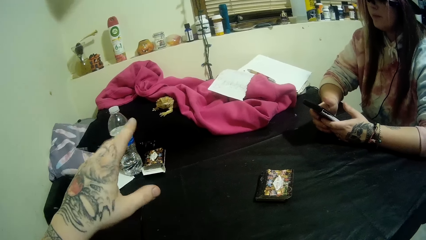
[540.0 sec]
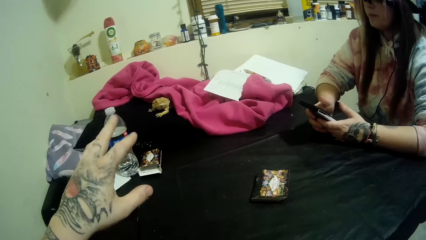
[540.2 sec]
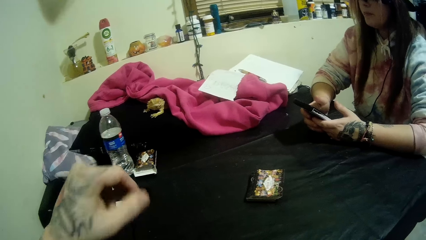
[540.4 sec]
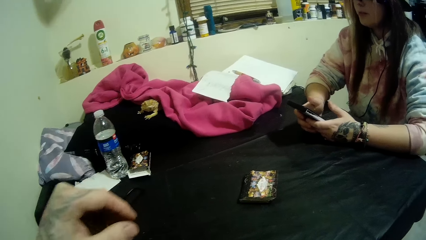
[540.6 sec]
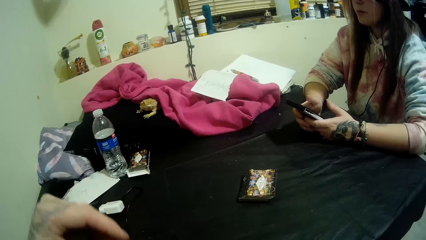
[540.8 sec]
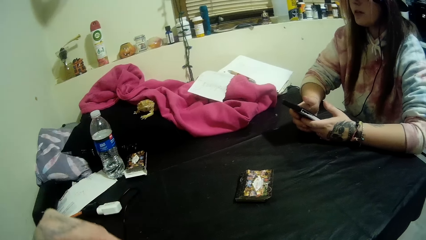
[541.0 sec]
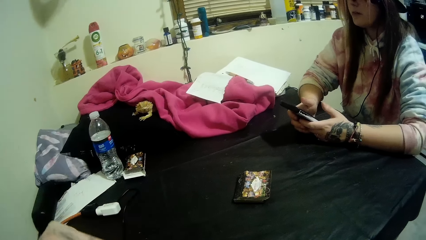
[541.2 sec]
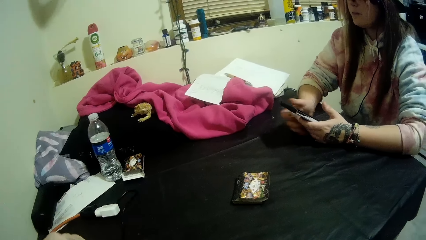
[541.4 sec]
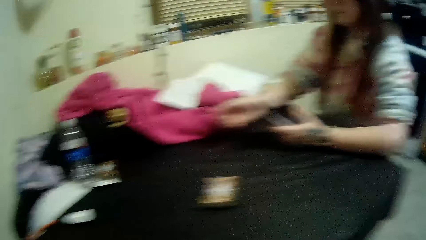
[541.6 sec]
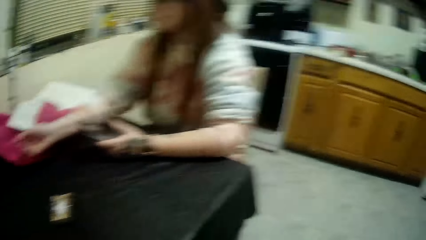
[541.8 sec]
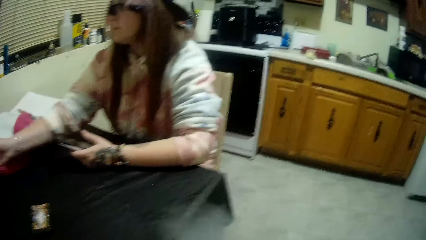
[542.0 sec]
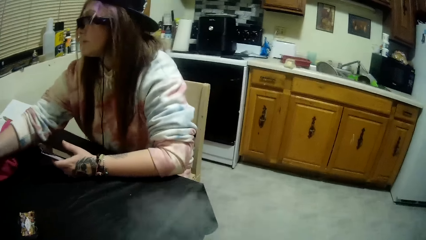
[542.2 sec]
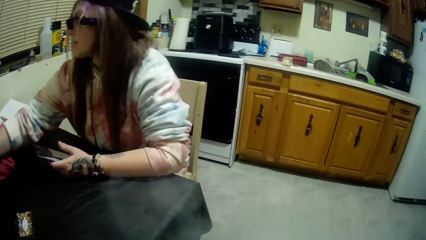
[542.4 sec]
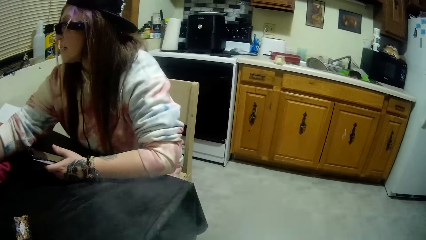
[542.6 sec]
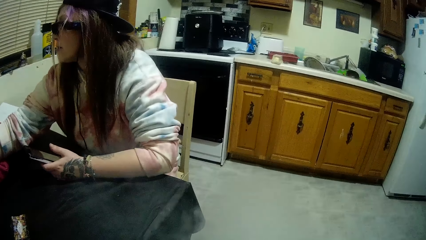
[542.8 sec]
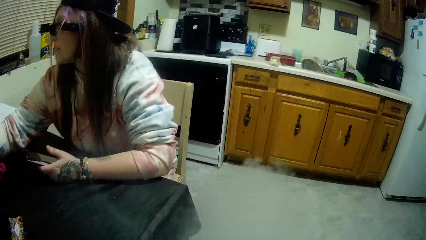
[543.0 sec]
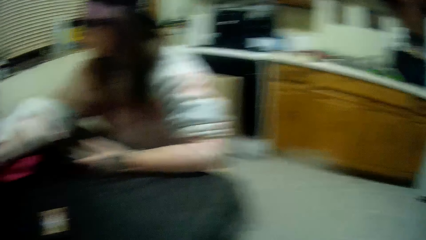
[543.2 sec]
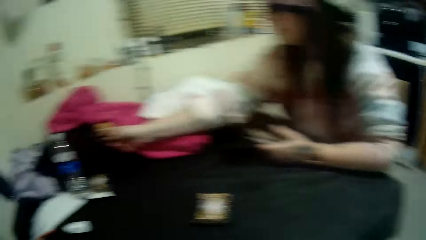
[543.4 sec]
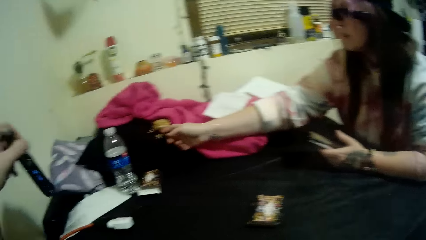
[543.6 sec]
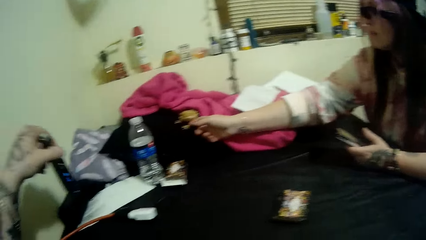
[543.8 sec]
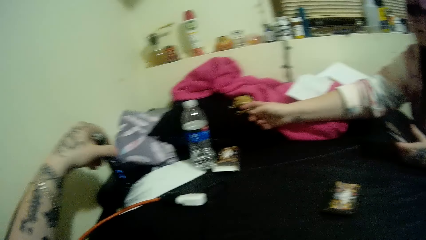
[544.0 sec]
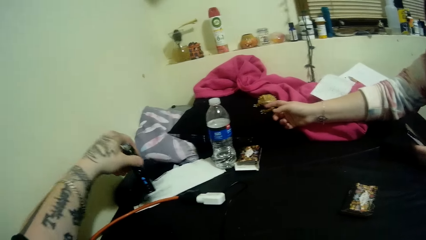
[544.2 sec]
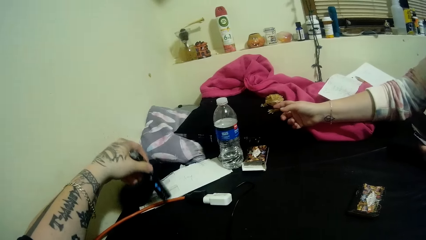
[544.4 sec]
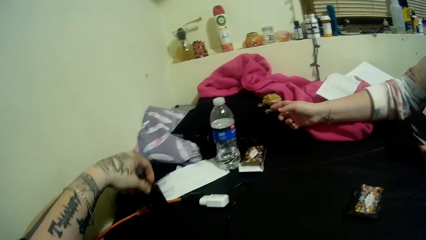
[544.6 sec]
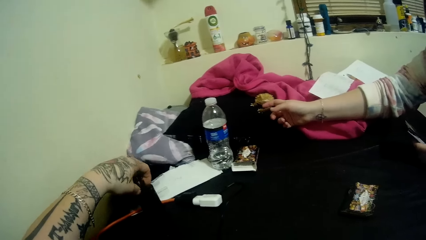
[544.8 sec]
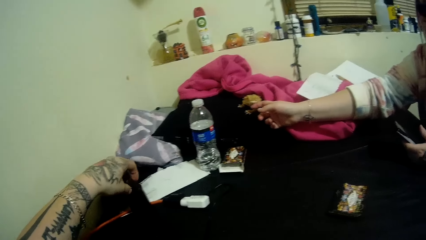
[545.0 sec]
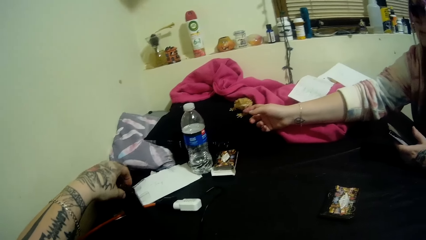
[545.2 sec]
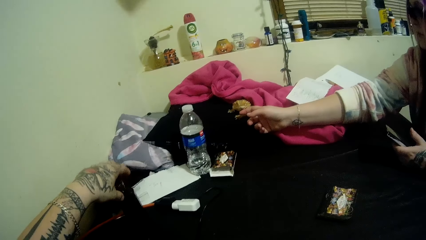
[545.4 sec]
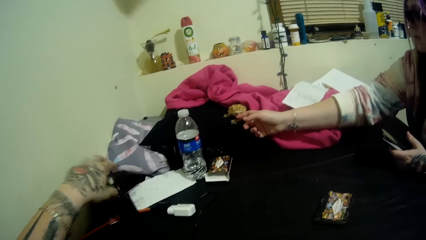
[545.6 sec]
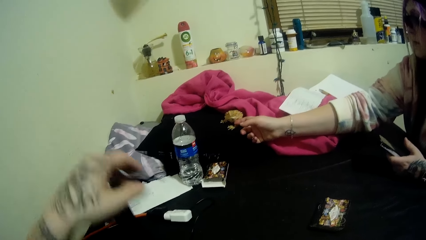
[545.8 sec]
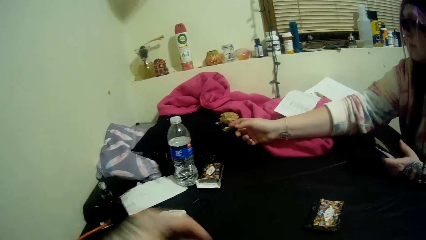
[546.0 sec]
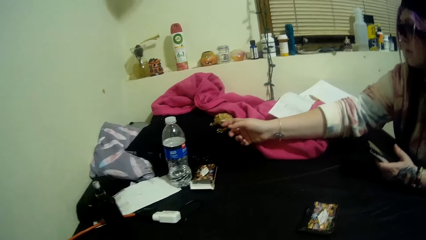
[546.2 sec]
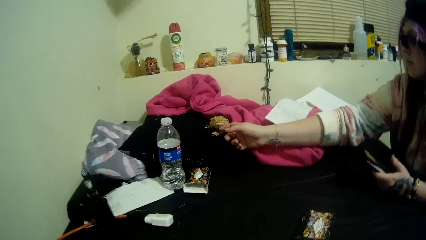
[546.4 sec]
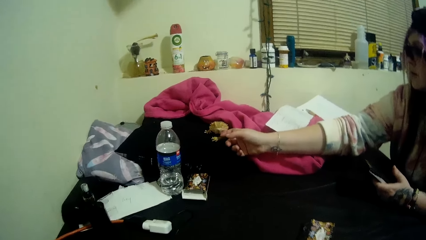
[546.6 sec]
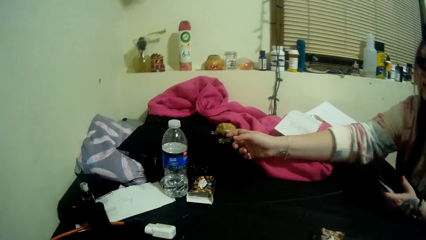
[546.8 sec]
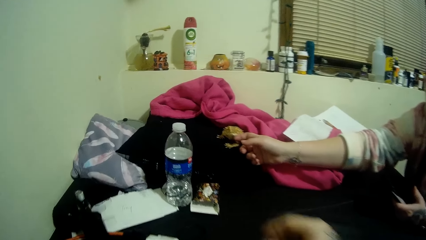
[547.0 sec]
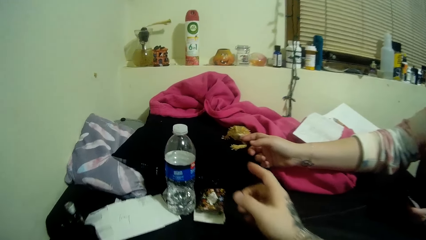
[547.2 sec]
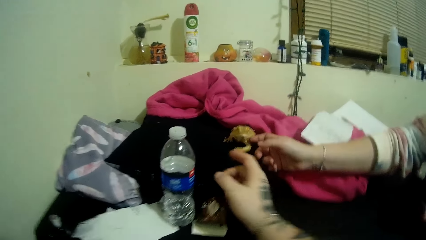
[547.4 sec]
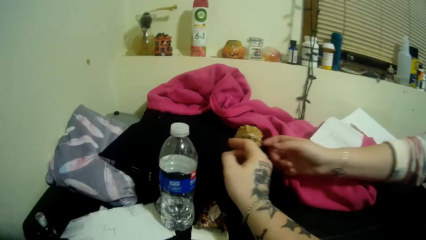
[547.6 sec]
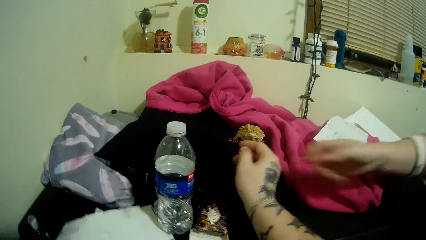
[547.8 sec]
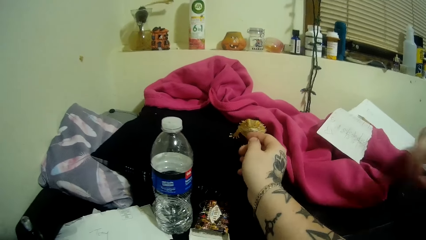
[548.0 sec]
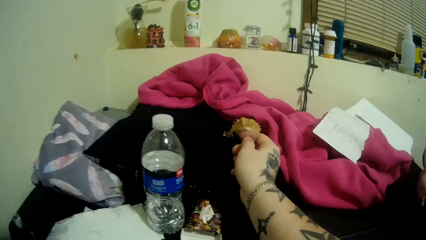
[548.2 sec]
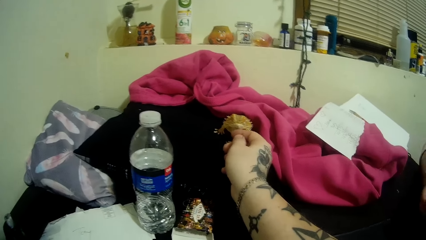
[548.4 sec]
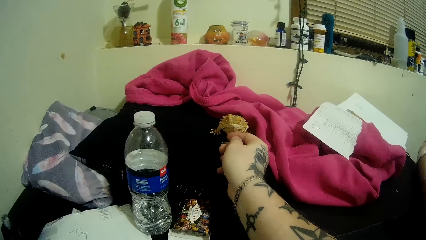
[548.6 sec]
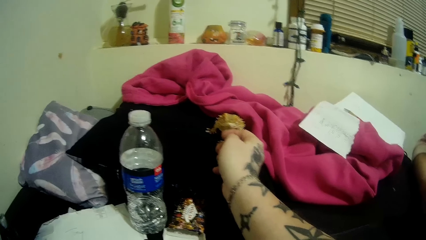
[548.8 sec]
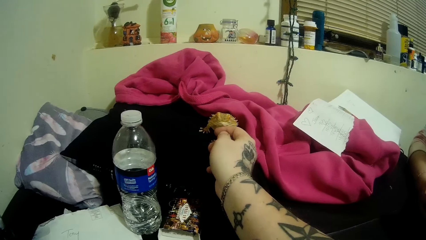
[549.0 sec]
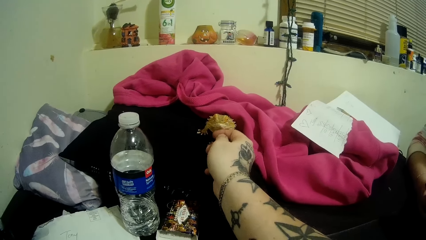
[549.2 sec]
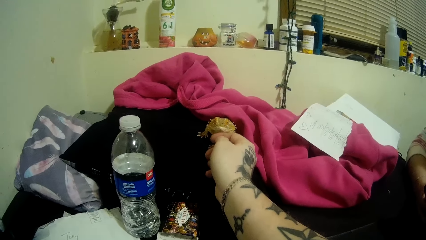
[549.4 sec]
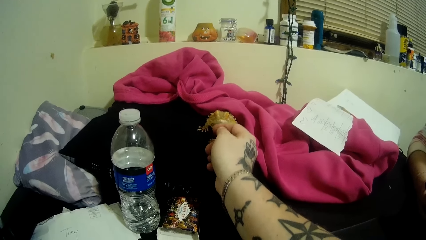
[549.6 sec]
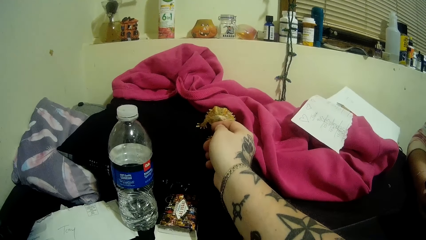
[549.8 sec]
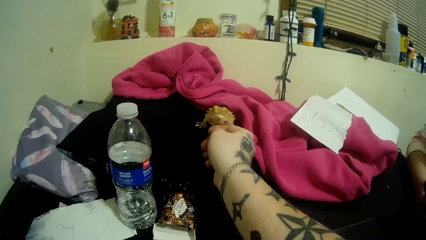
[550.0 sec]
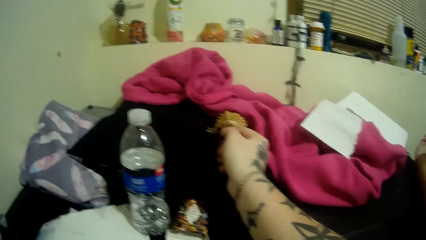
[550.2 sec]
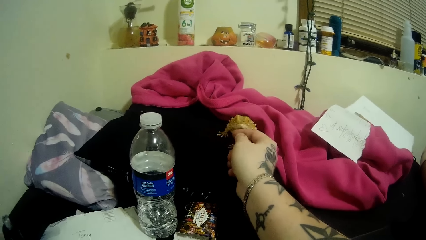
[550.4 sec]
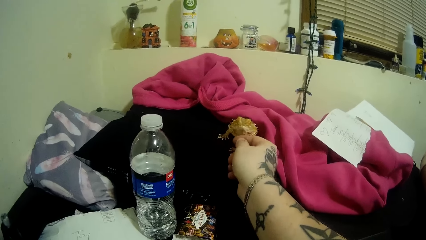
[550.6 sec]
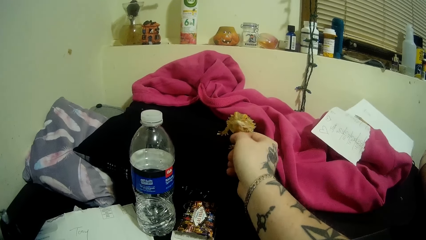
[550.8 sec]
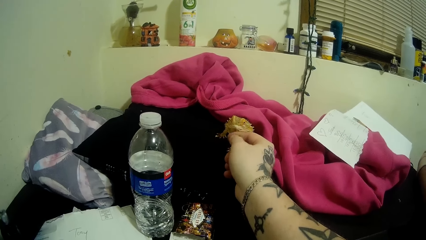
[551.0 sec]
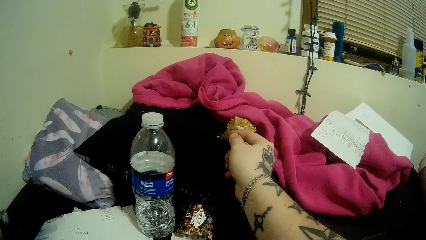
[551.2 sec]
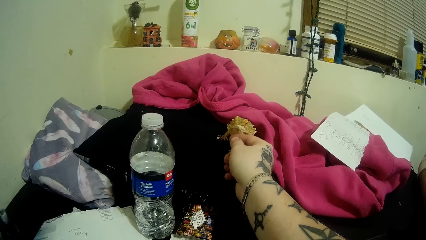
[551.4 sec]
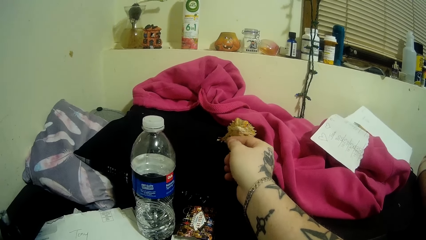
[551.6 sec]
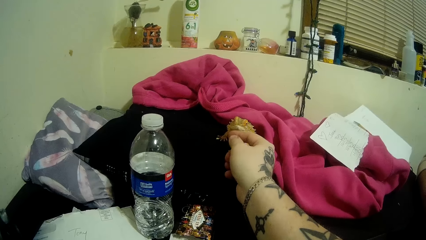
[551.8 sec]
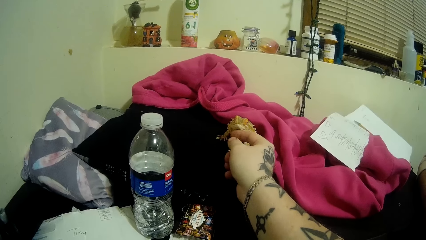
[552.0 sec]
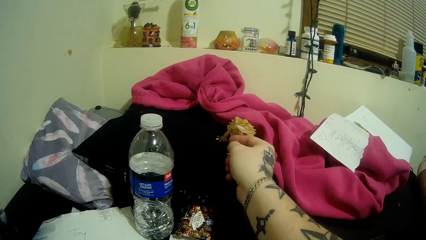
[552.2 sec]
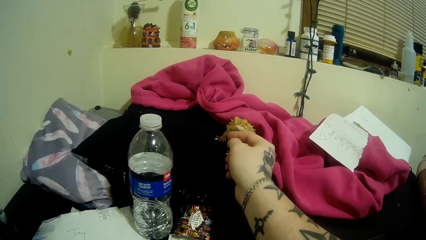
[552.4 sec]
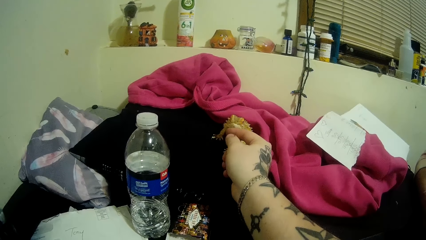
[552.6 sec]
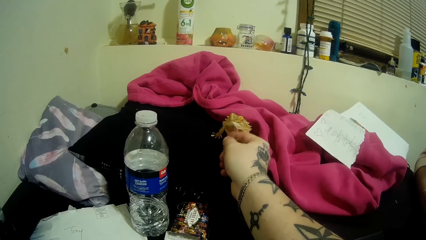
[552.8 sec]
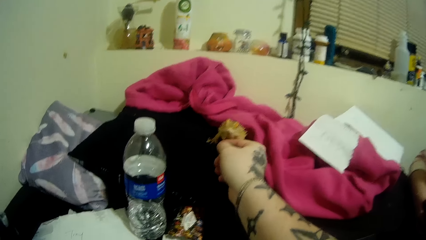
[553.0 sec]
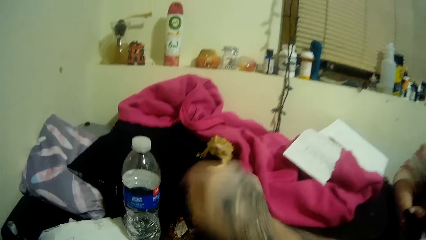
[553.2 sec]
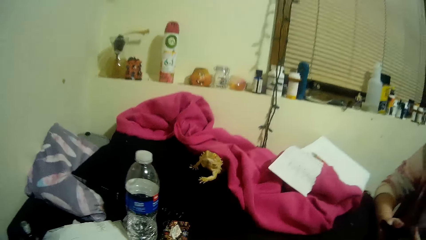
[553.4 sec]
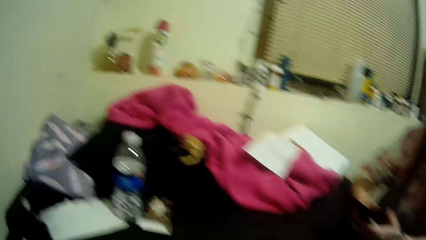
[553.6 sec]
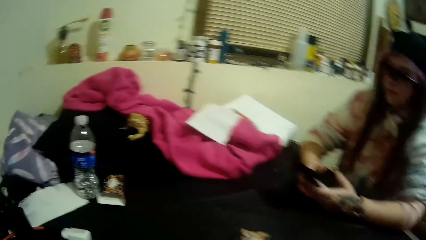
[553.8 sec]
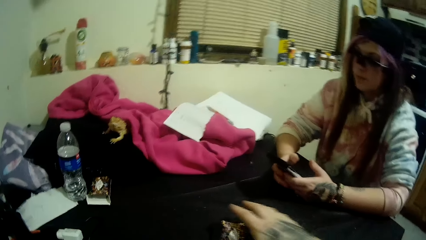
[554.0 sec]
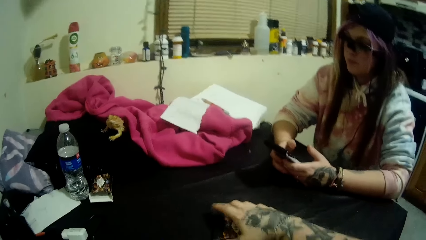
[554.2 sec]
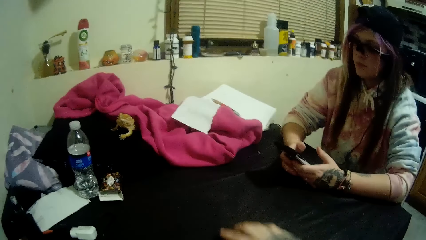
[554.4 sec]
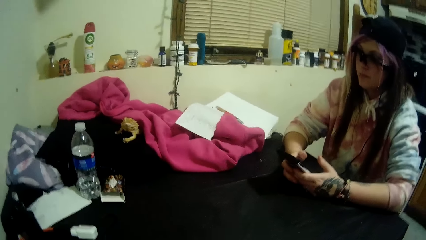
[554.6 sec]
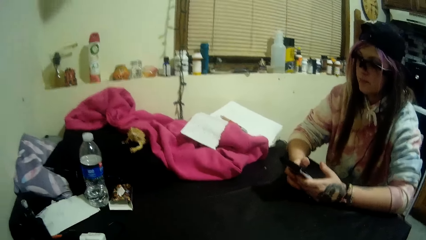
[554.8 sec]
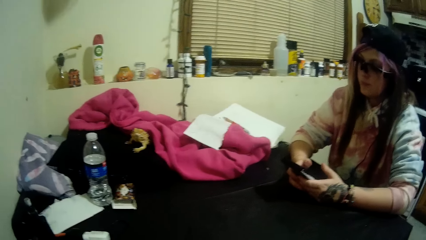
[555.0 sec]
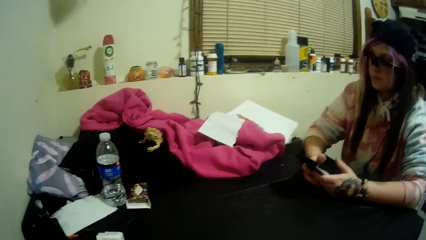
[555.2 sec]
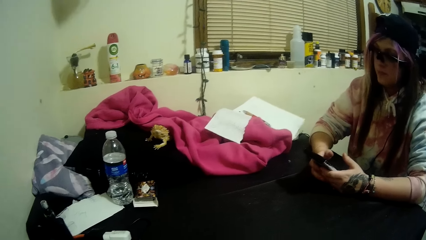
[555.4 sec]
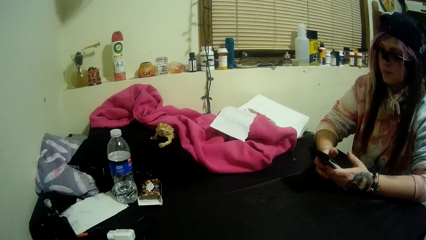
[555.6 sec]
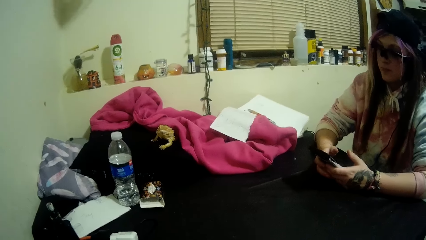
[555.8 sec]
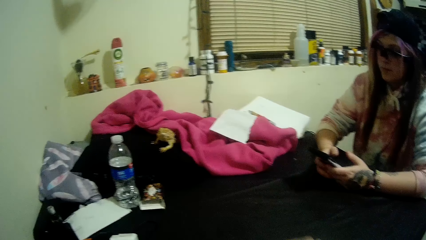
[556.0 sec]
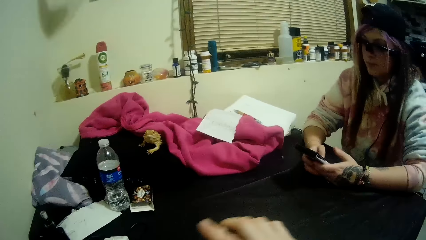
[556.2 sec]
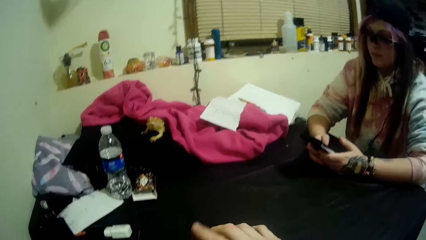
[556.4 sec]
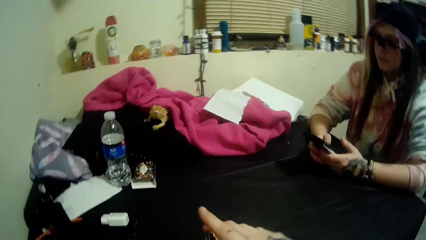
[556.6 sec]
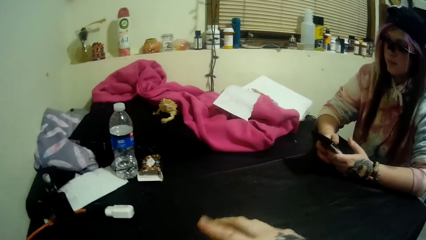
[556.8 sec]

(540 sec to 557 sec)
The camera wearer smokes the vapes. The woman moves the hand and pets the bearded dragon. The camera wearer drops the bottle of vapes on the table. He pets the bearded dragon. He picks up the cards on the table with his right hand. He moves the cards. He stares at the table.
